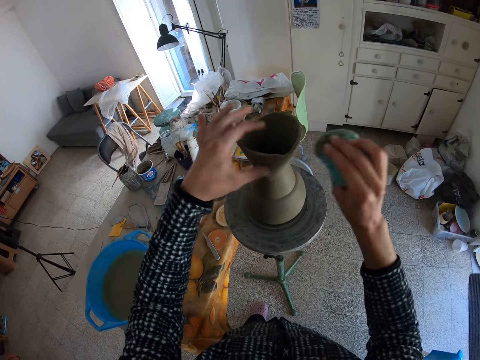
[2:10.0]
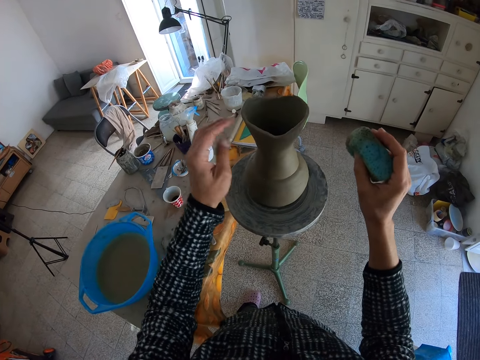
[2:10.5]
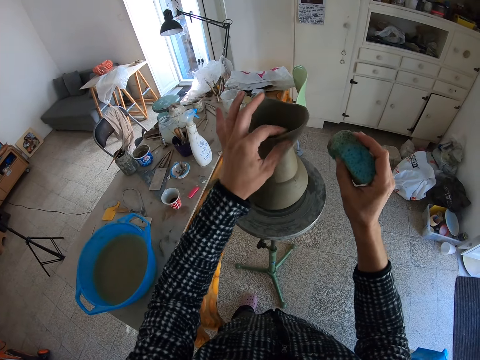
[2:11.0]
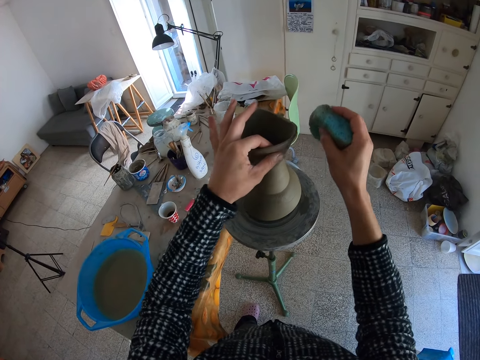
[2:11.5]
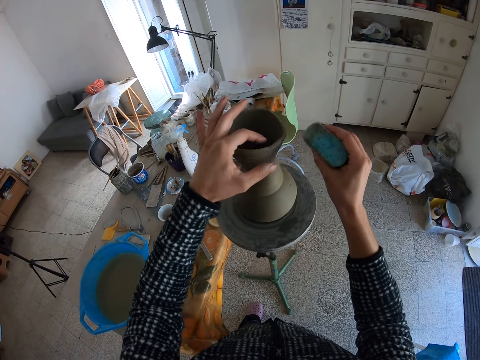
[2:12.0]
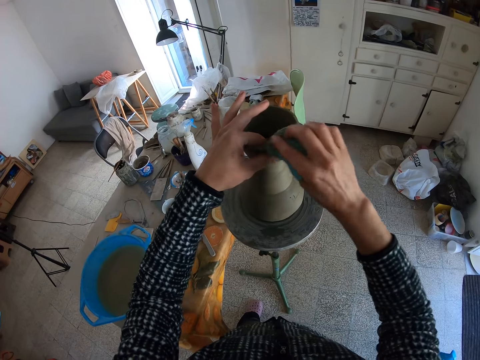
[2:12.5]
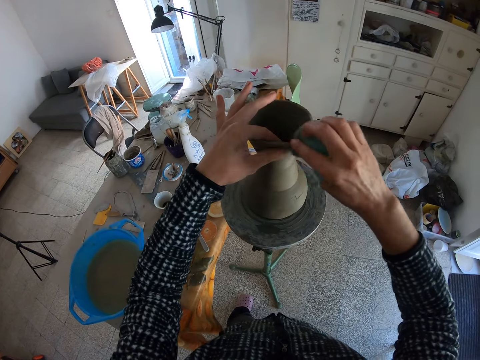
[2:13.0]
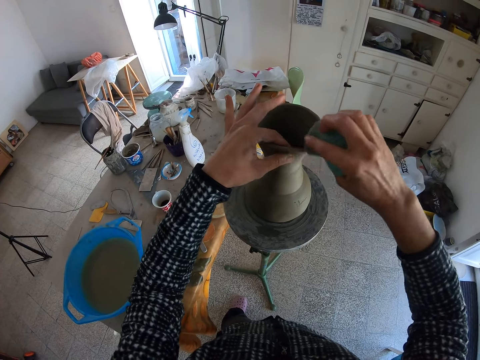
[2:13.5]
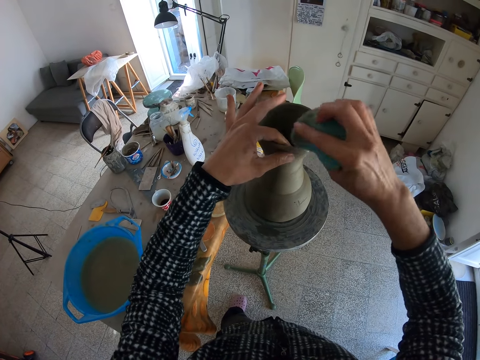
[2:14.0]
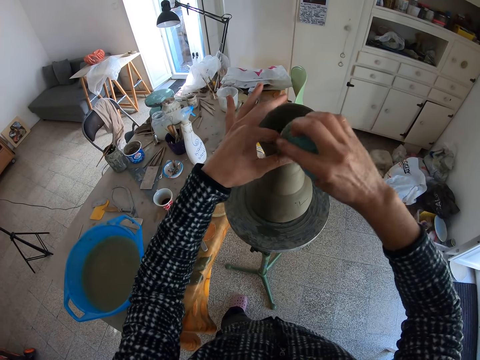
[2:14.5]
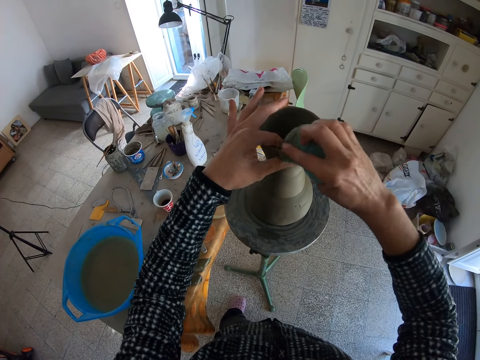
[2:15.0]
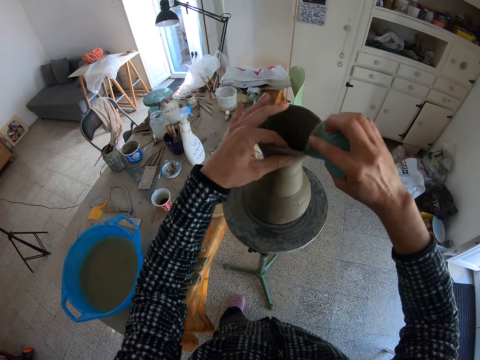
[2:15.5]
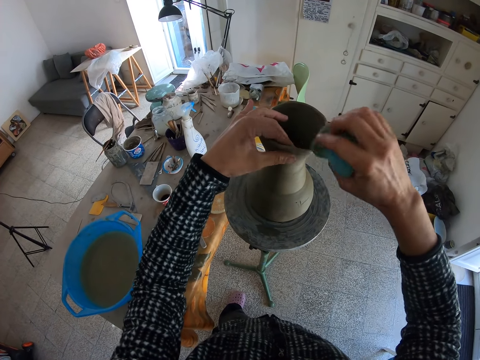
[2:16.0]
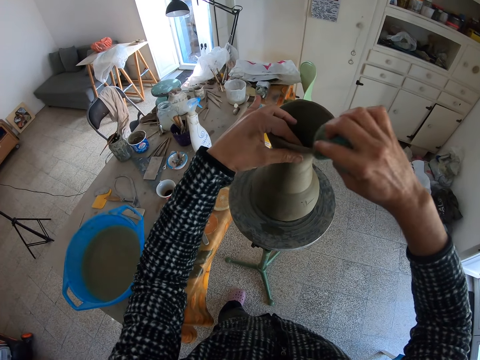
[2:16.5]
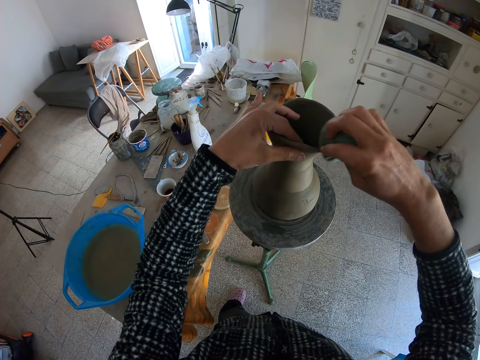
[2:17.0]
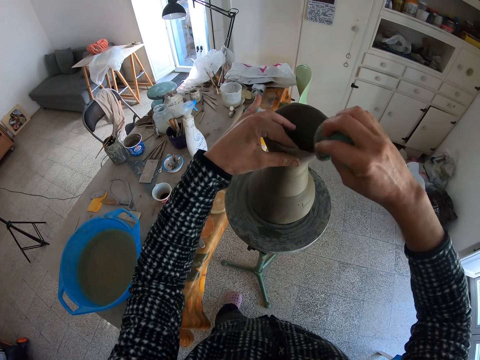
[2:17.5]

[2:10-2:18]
The camera wearer holds the clay with his left hand. He smoothens the clay with the foam in his right hand. He holds the clay with his left hand. He smoothens the clay with the foam in his right hand.

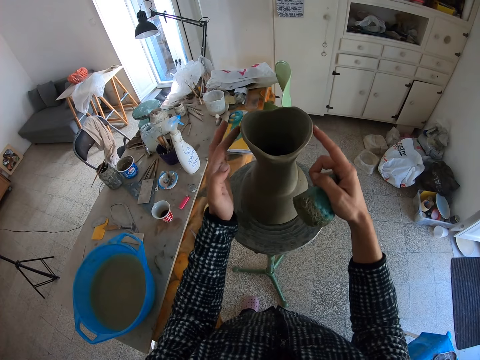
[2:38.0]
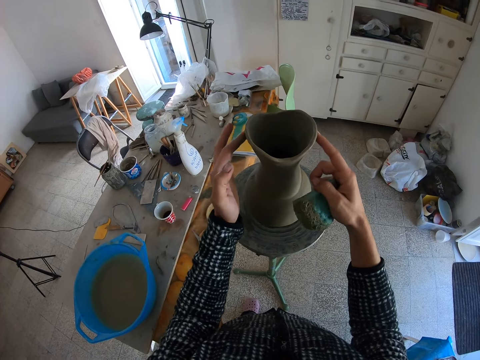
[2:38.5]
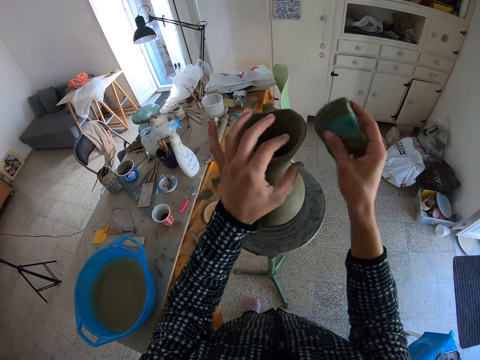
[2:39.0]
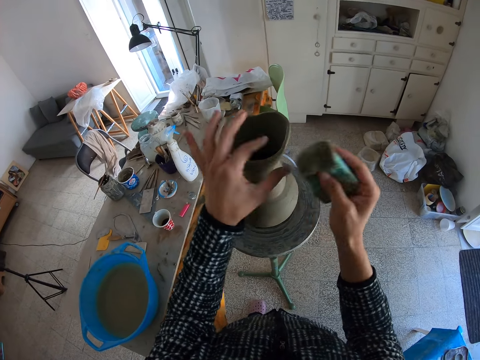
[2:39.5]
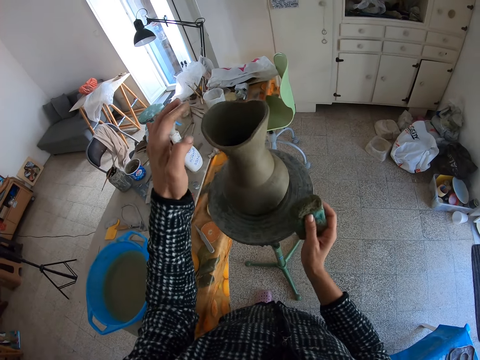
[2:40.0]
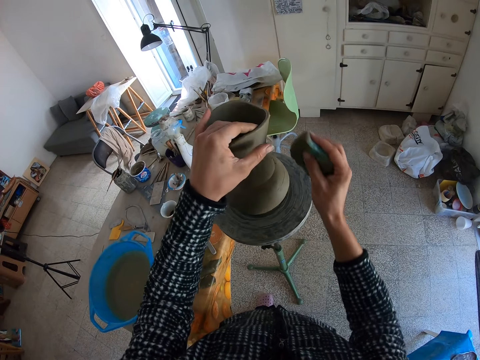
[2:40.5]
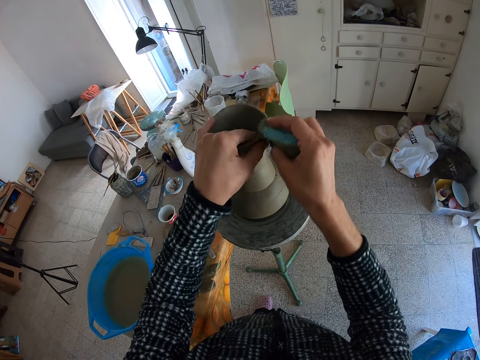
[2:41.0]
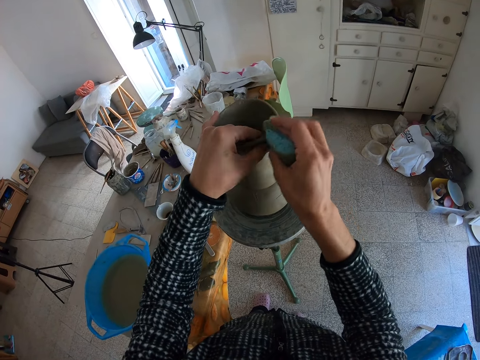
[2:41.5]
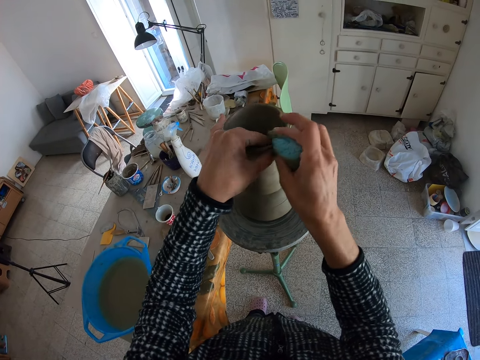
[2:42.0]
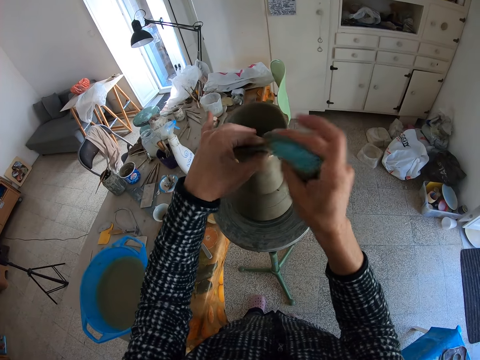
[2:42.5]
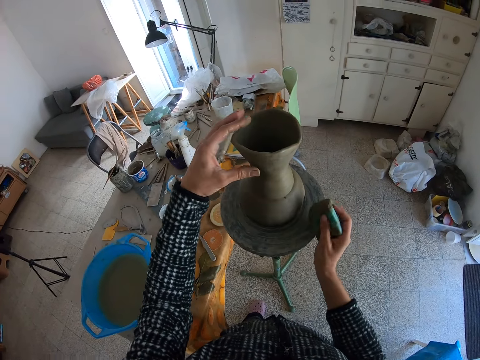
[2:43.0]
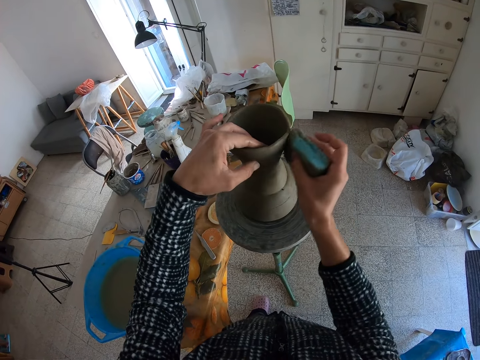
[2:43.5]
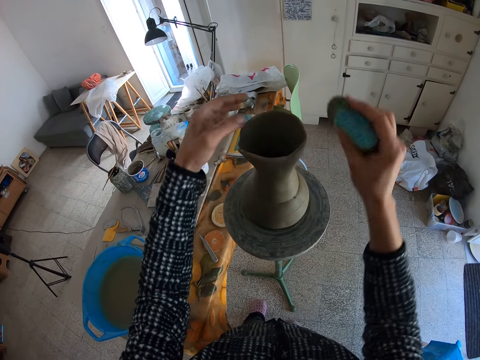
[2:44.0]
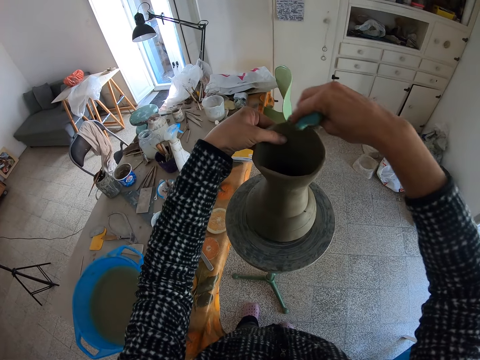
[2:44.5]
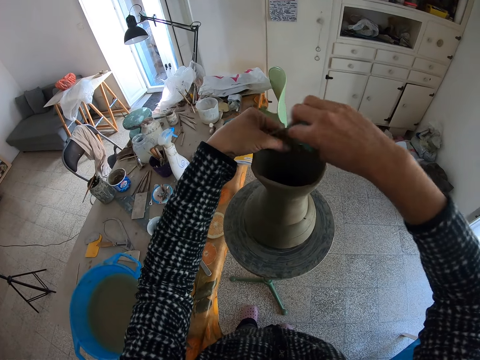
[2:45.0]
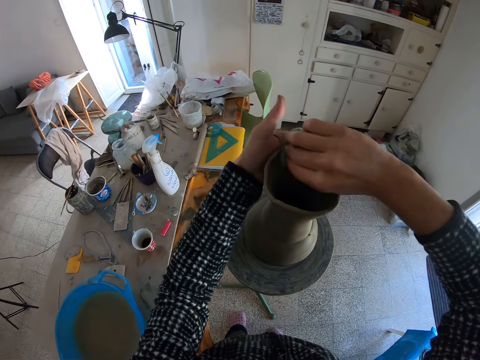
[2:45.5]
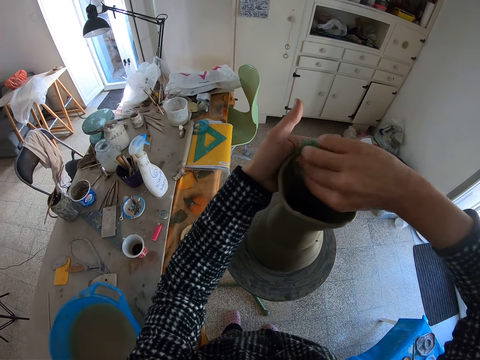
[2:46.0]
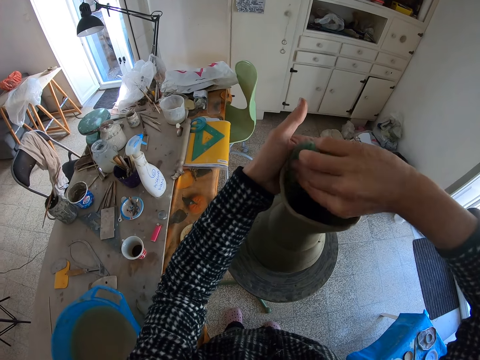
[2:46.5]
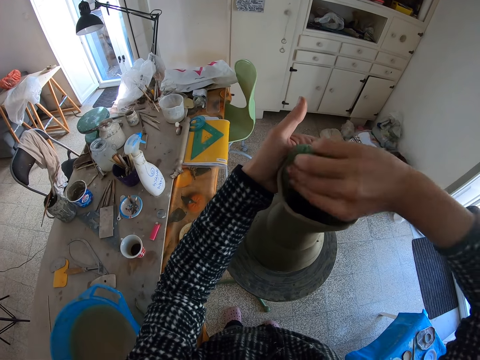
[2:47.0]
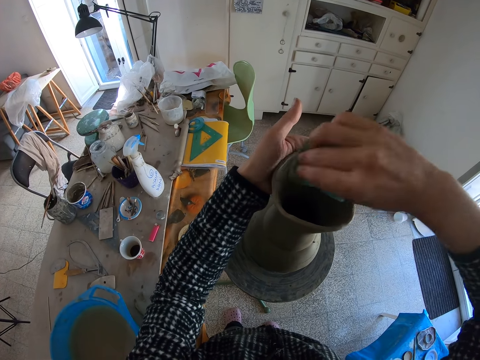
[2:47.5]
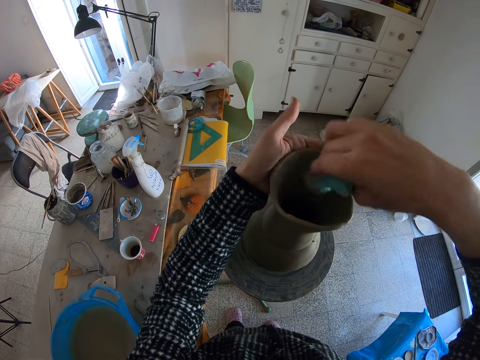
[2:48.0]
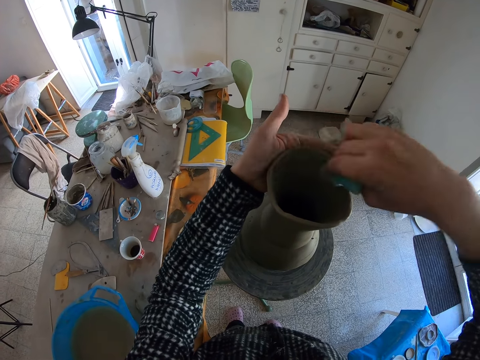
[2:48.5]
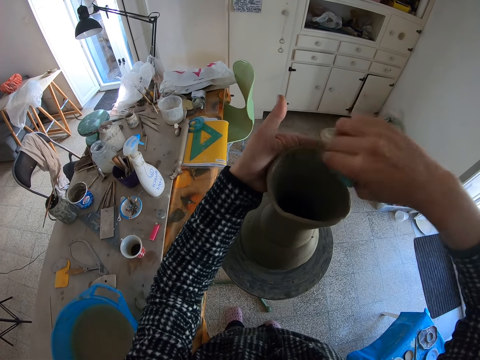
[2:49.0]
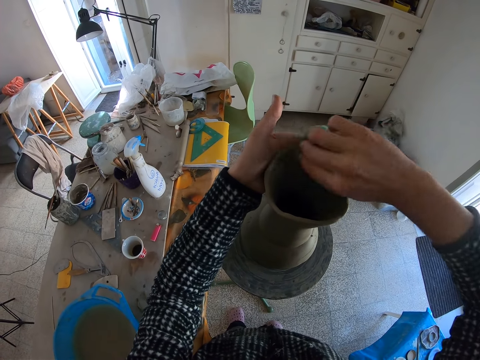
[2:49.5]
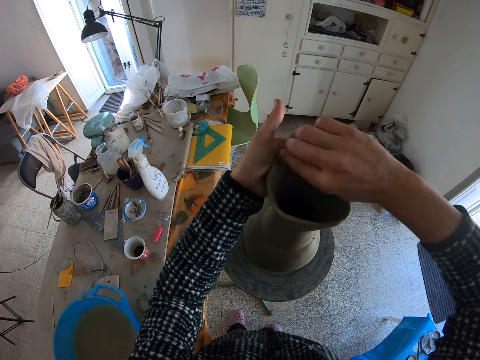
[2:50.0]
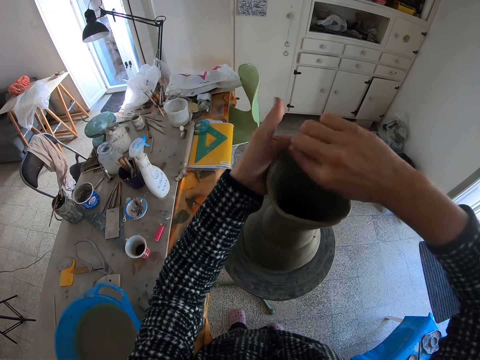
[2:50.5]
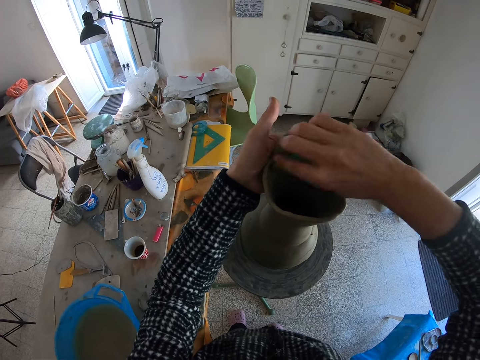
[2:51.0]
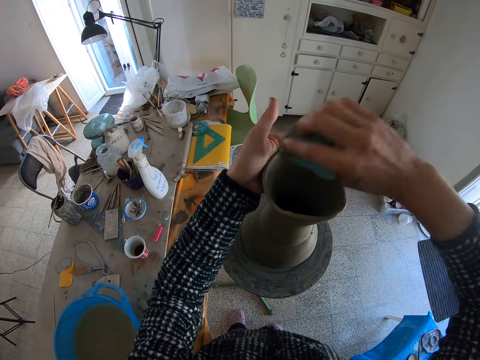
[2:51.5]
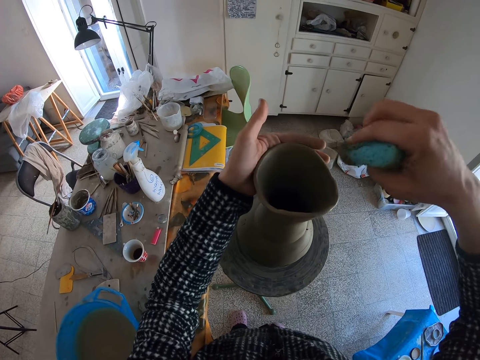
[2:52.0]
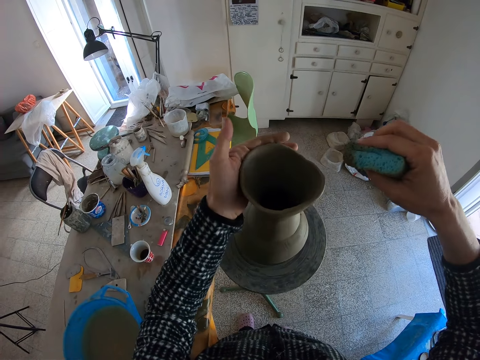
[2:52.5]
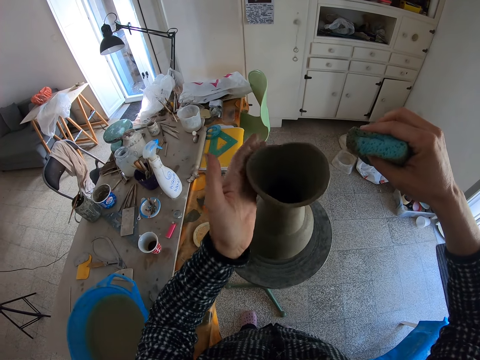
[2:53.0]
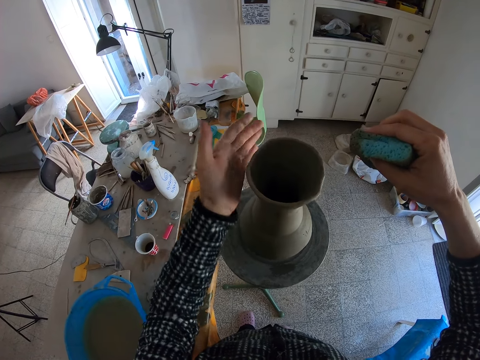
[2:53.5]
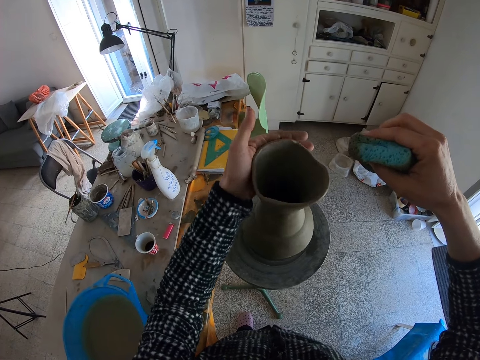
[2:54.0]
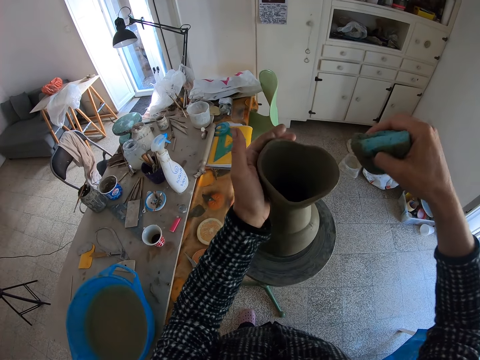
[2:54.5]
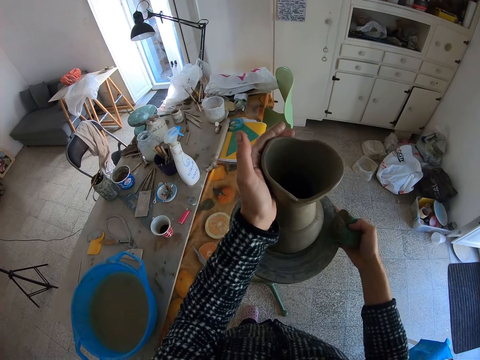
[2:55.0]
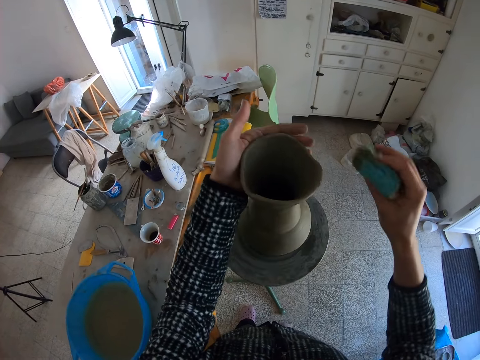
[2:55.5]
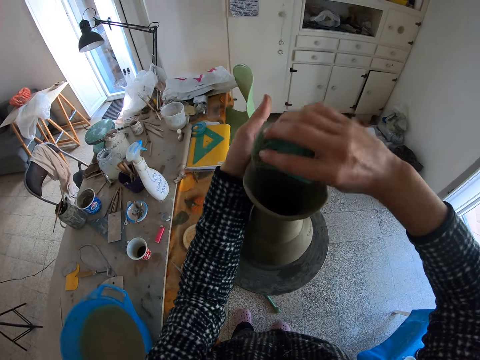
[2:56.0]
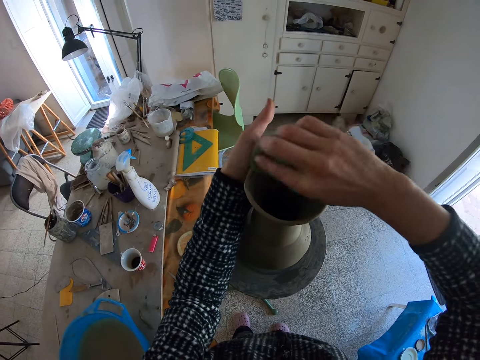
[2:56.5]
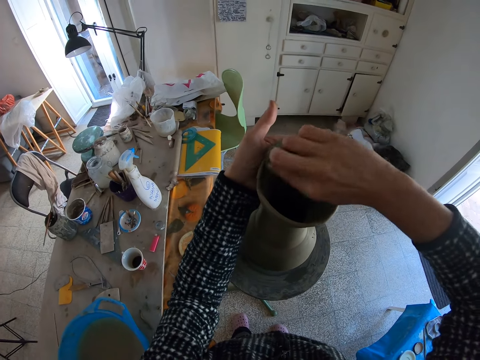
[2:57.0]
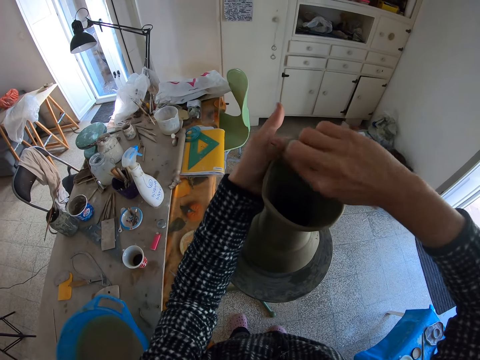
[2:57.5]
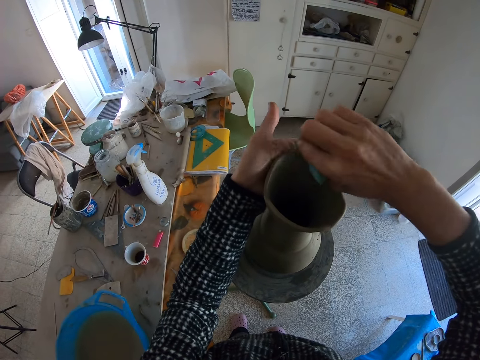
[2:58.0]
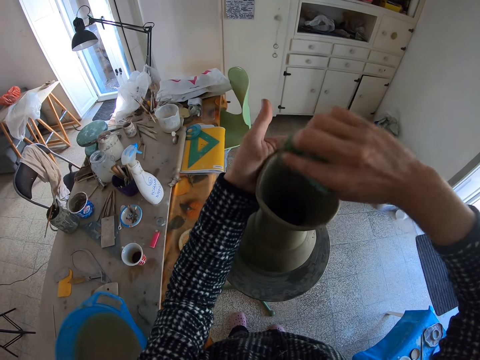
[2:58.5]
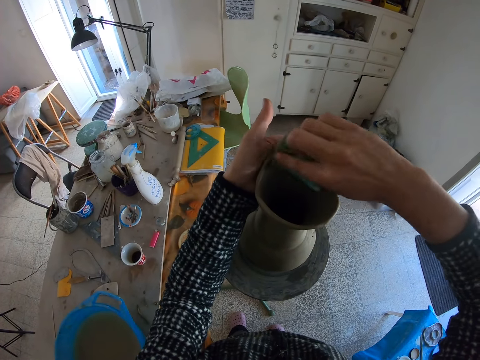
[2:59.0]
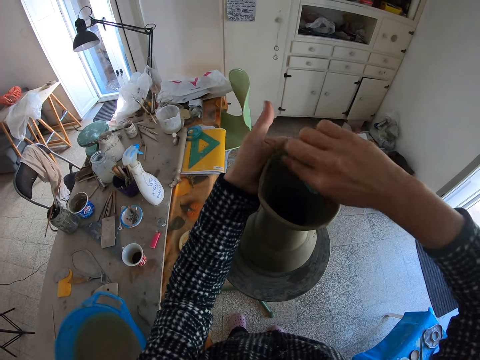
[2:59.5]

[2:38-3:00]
The camera wearer holds the clay with his left hand. He smoothens the clay with the foam in his right hand. He rolls the potter's wheel with his right hand. He holds the clay with his left hand. He smoothens the clay with the foam in his right hand. He rolls the potter's wheel with his right hand. He holds the clay with his left hand. He smoothens the clay with the foam in his right hand. He rolls the clay with his left hand. He holds the clay with his left hand. He rolls the potter's wheel with his right hand. He smoothens the clay with the foam in his right hand.
